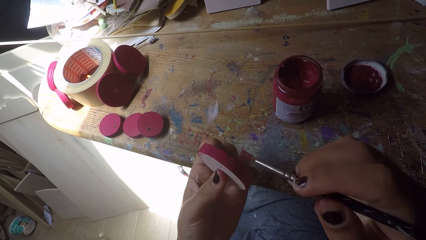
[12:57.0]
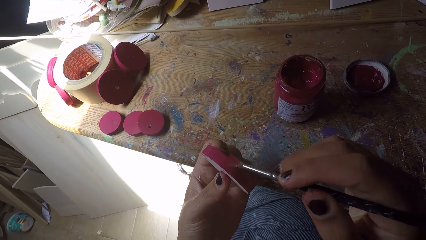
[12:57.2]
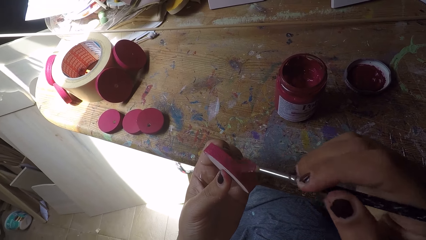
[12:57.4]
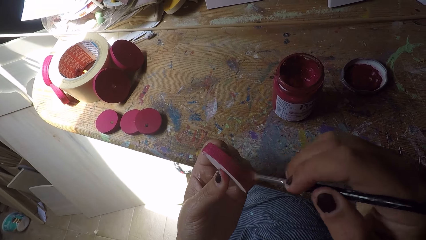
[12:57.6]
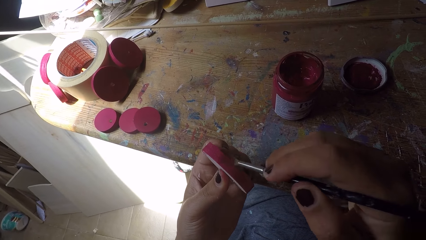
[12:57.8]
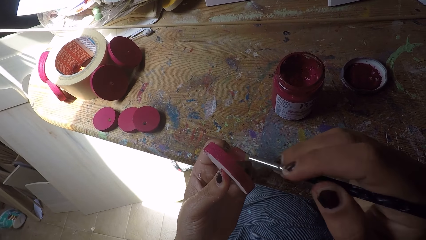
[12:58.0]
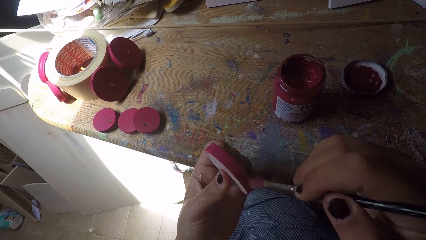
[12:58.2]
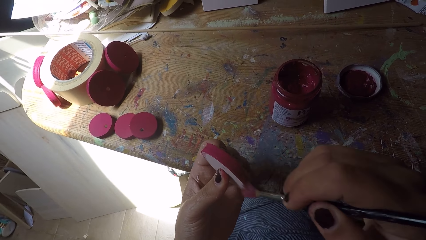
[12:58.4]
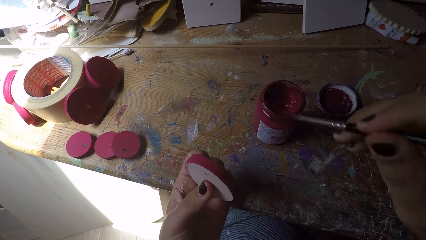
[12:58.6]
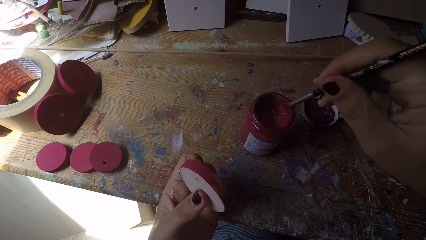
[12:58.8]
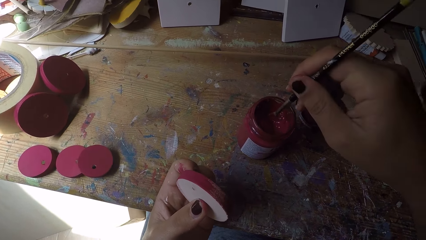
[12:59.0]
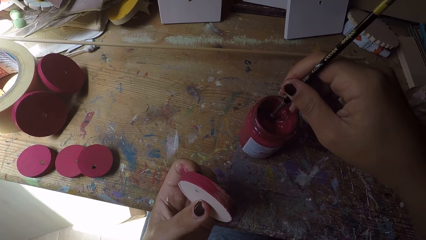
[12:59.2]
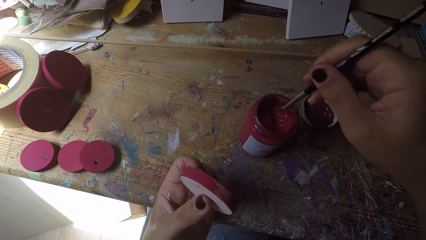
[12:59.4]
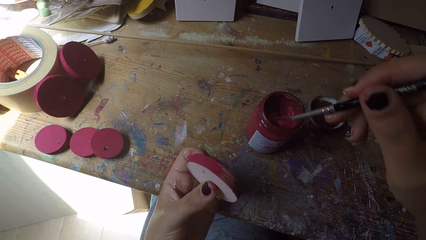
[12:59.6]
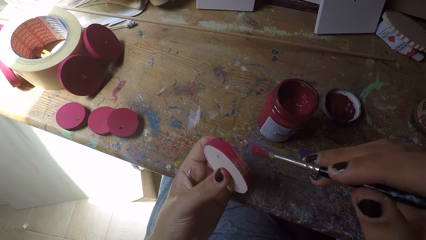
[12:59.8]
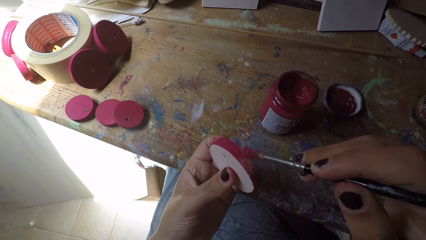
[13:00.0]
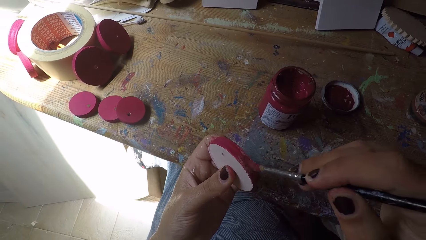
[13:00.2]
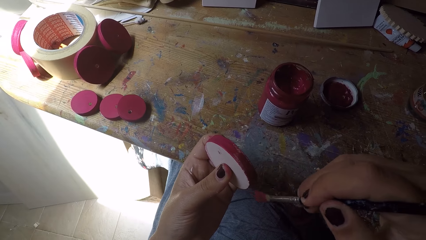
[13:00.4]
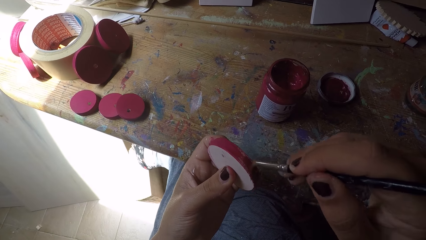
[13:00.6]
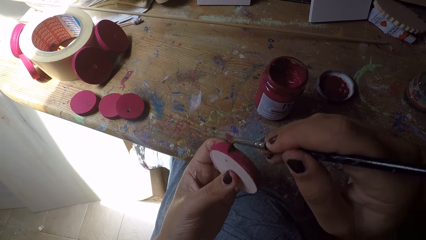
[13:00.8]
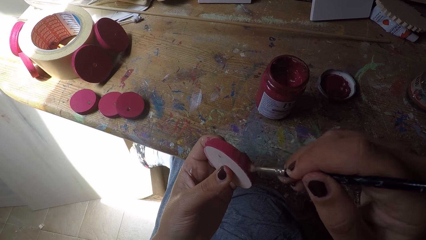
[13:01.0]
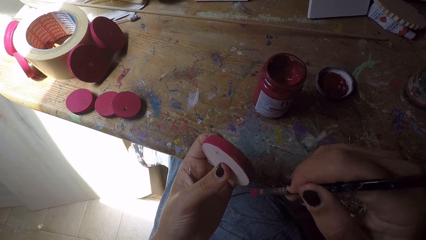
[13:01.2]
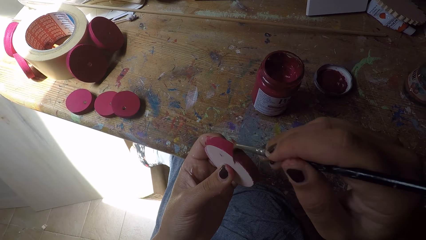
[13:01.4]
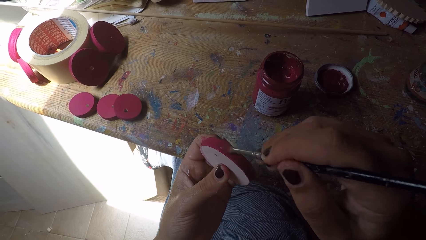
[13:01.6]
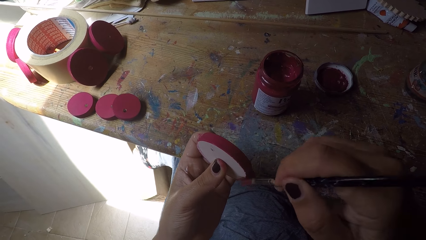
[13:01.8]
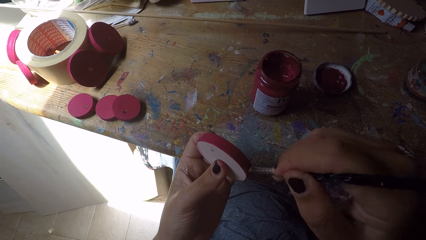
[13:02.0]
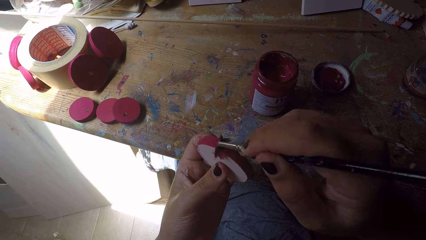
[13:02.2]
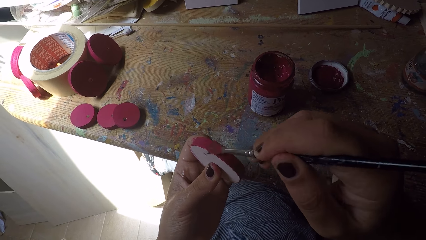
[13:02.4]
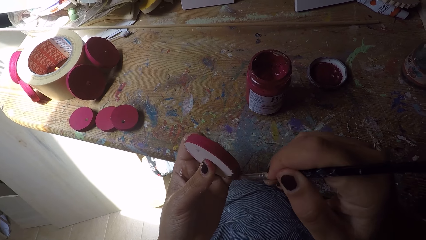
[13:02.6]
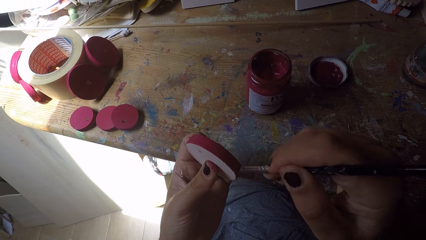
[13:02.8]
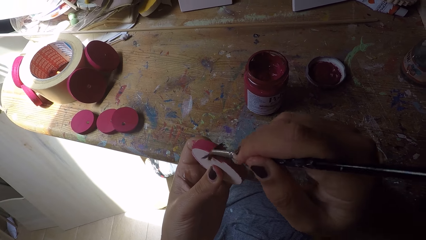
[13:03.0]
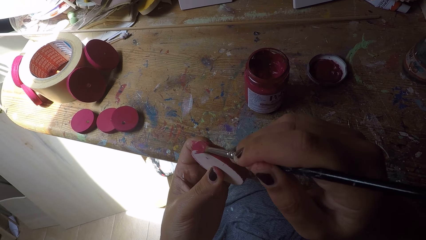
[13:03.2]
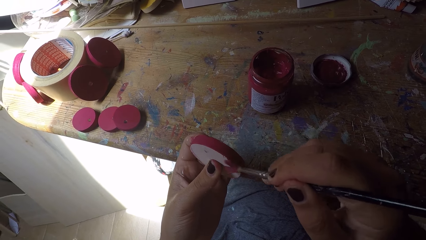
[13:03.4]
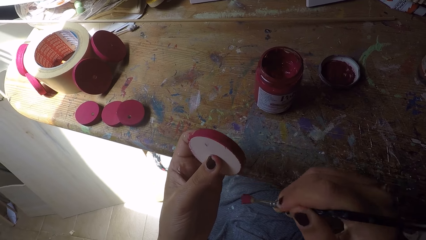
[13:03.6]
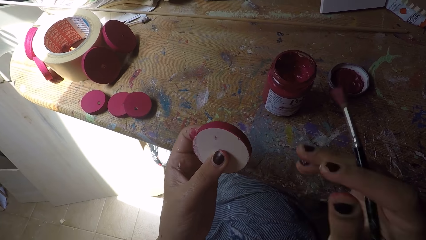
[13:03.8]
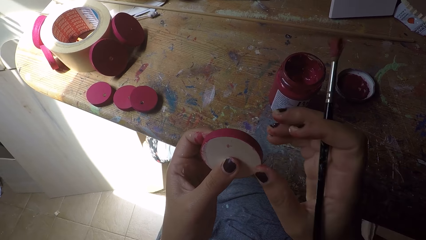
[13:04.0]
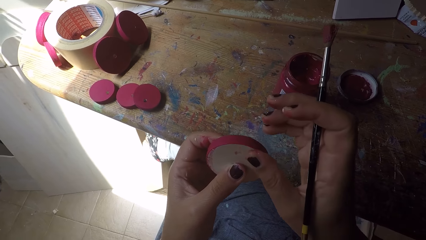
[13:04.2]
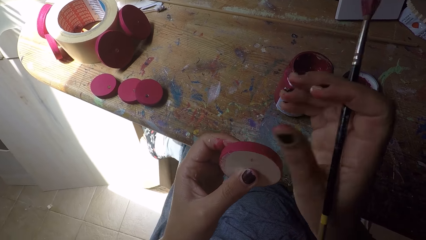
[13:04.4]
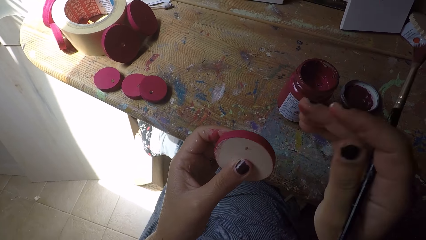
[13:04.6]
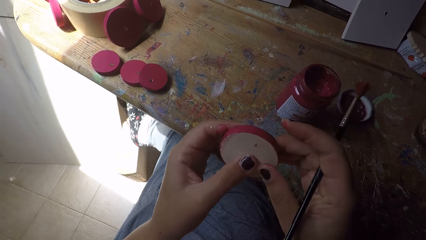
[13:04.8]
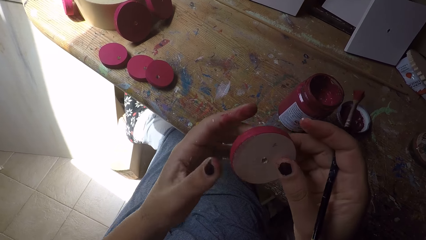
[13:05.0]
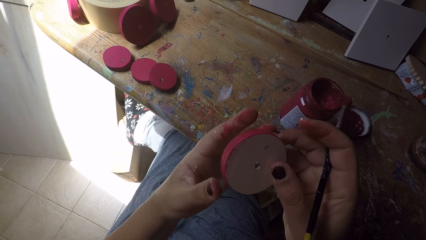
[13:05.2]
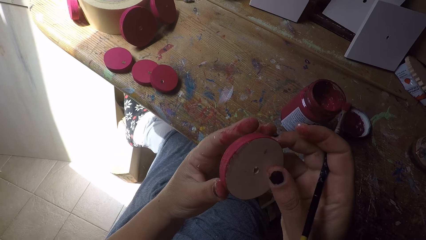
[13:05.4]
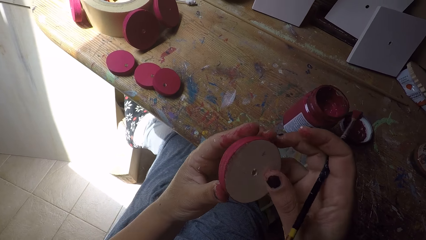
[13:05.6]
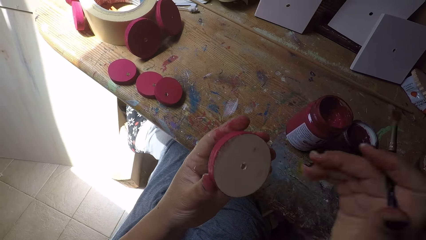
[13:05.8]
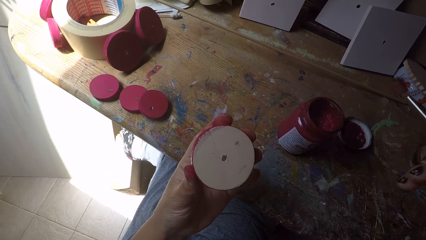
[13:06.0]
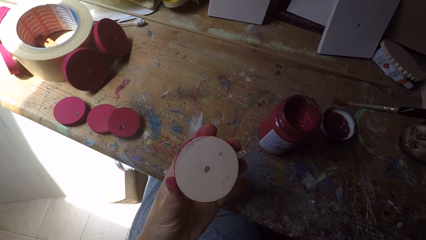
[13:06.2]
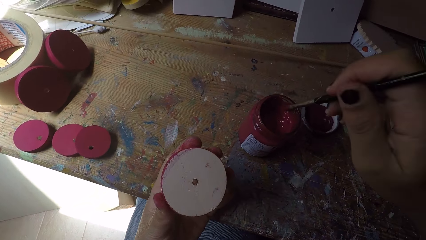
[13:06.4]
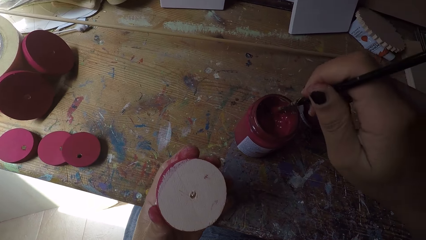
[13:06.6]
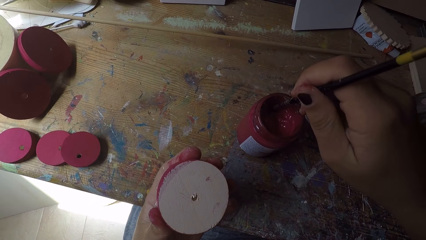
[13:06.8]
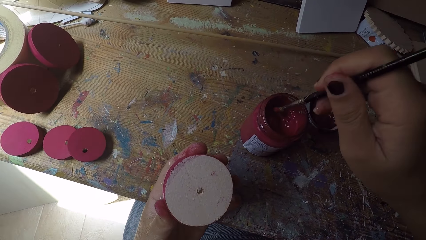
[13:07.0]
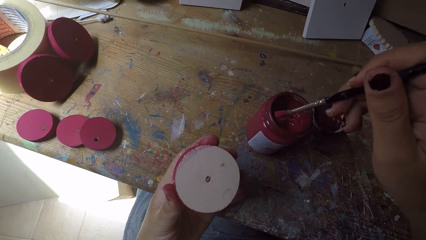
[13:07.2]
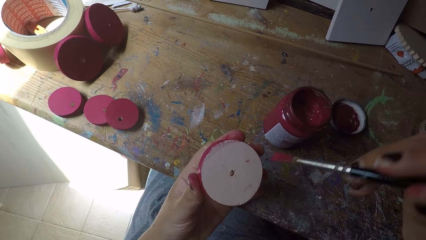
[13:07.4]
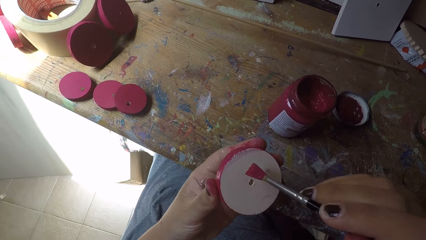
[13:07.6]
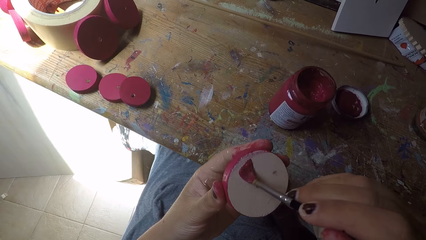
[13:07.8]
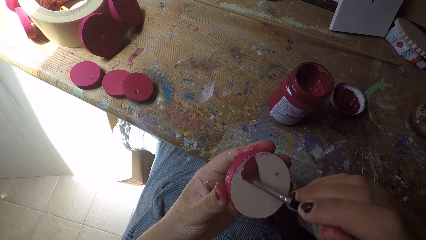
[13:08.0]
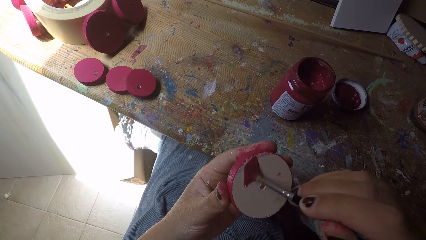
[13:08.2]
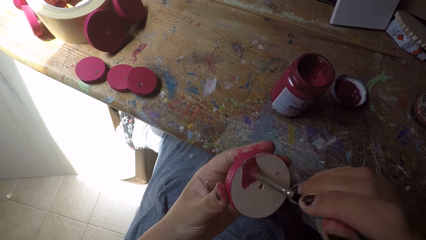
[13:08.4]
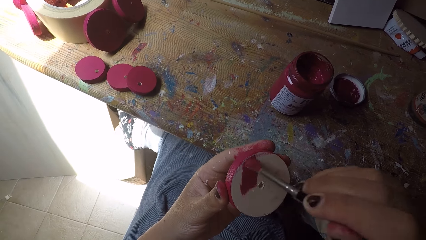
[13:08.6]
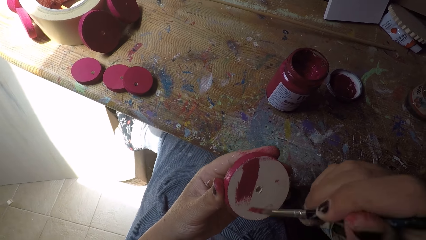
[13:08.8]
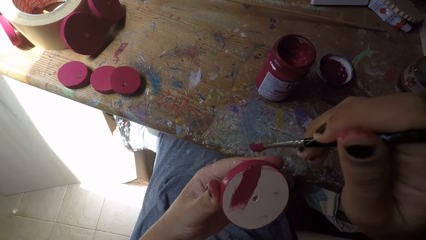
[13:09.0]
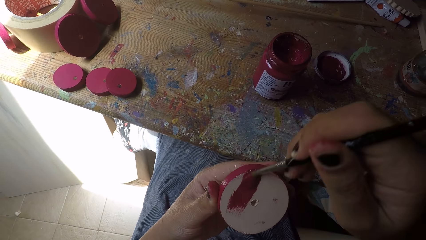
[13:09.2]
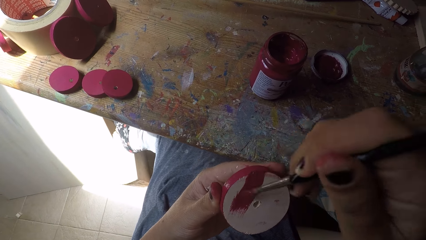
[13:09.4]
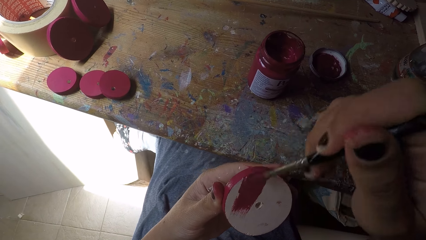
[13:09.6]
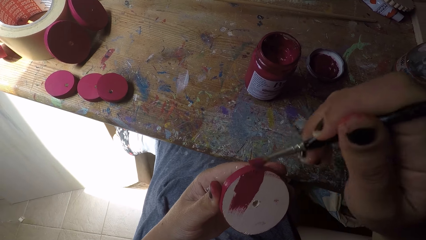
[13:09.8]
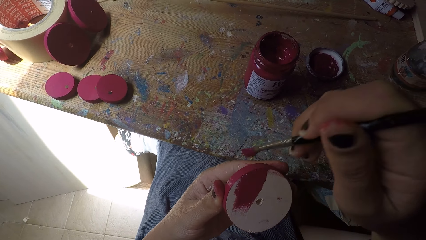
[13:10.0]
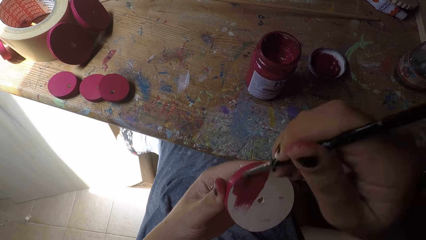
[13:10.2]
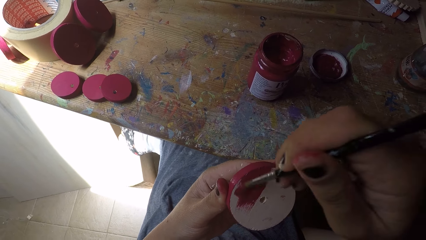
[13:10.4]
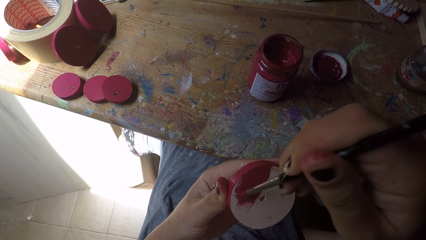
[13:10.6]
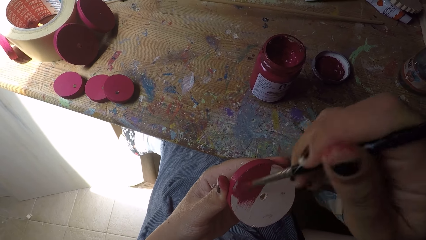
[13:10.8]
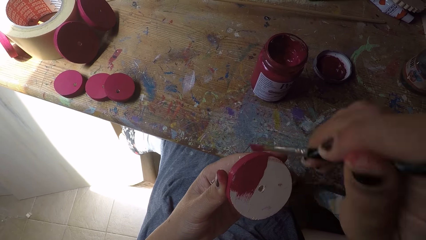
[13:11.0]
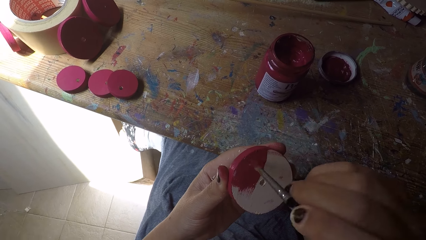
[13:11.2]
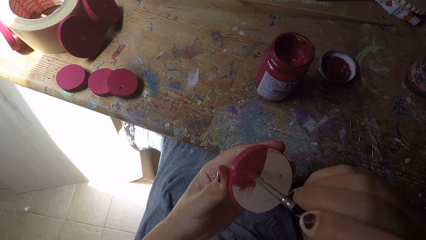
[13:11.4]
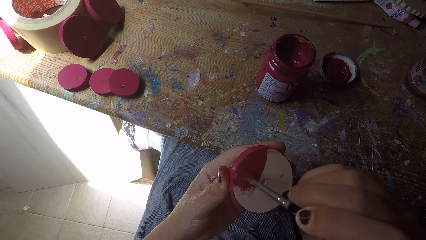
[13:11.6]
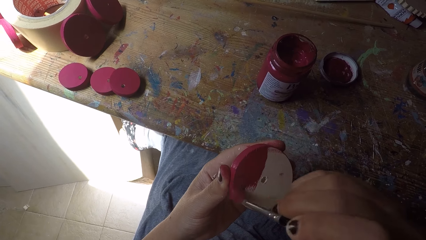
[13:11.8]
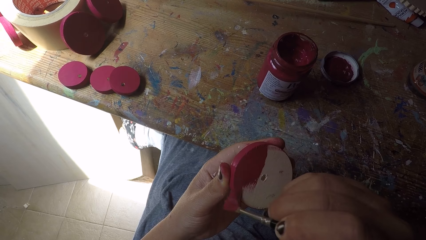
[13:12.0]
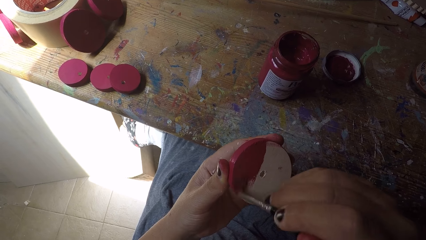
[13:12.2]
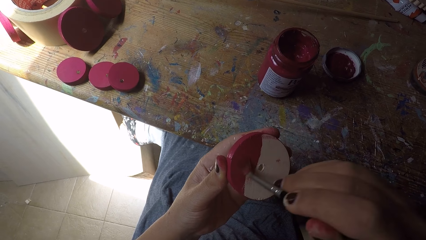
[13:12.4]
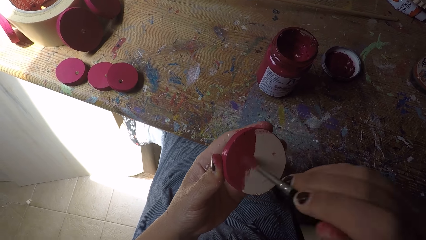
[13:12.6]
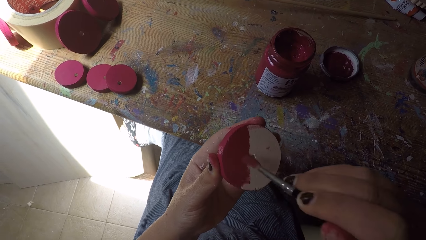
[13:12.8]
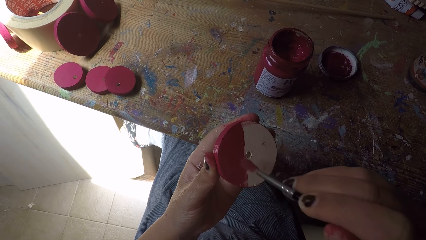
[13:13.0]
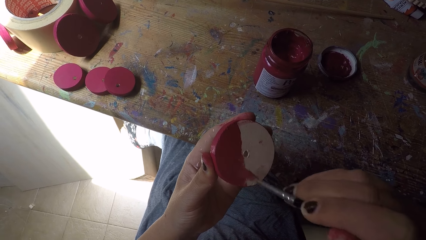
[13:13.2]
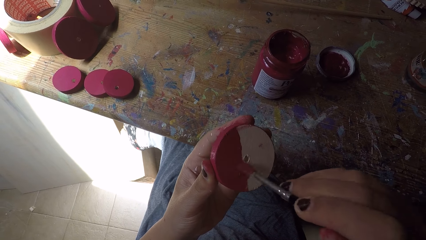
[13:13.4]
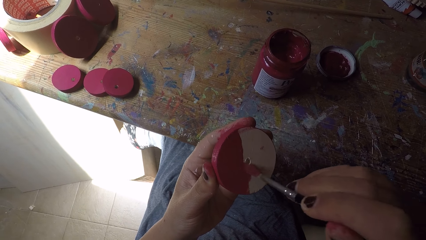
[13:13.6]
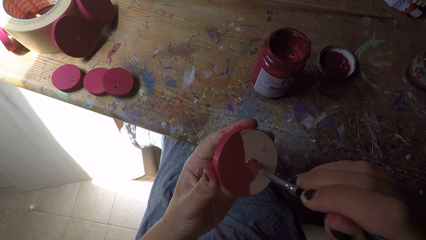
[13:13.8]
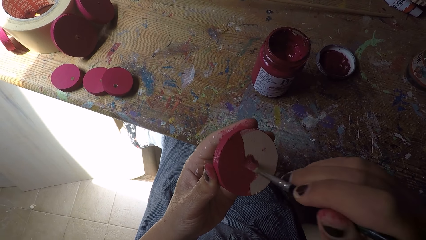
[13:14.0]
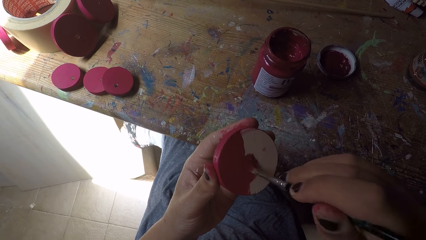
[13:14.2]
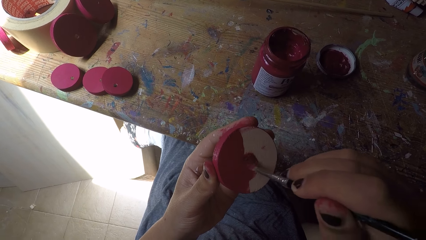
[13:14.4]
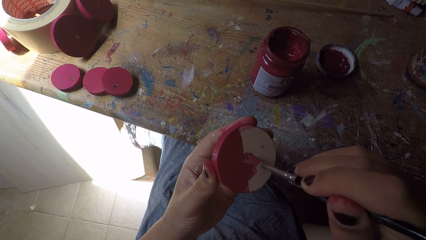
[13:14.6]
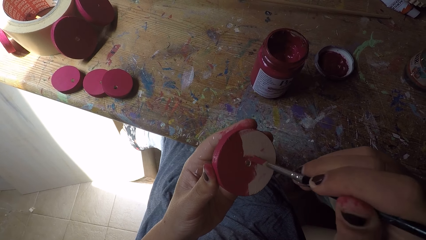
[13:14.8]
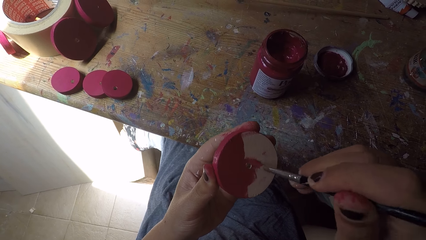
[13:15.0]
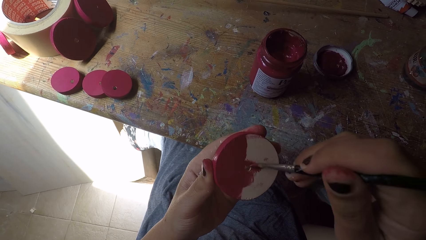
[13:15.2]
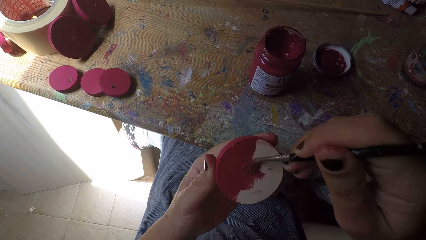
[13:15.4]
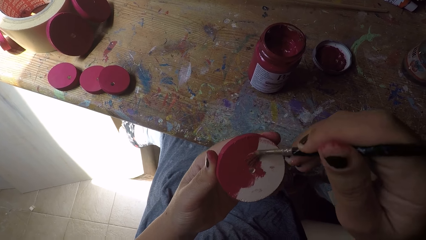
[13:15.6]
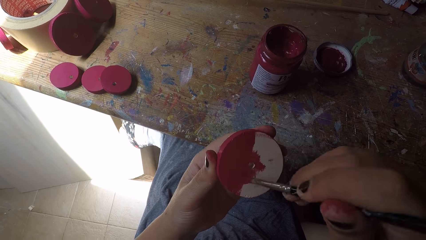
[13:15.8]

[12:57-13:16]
The camera wearer scoops paint from the paint can with the paint brush in her right hand. She paints the wood ornament or wood circle piece with the paint brush in her right hand. She cleans the wood ornament with her right hand, with a thumb. She adjusts the wood circle piece. She holds the wood ornament with both hands. She scoops paint from the paint can with the paint brush in her right hand. She paints the wood ornament with the paint brush in her right hand.
